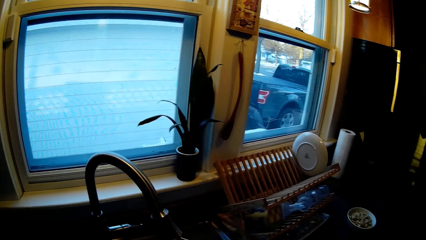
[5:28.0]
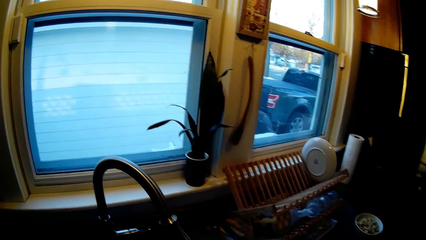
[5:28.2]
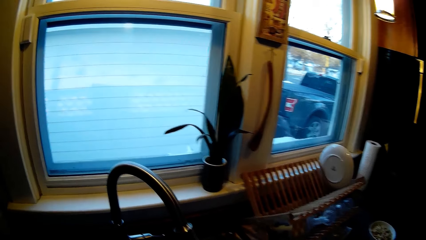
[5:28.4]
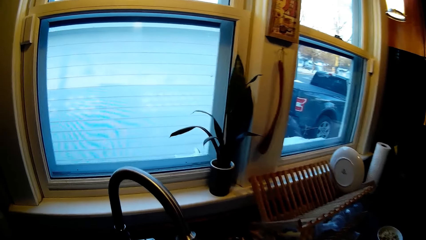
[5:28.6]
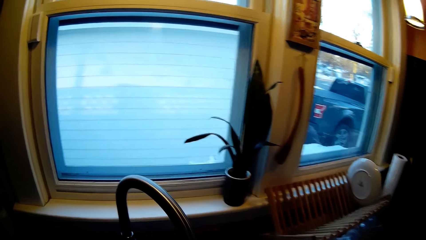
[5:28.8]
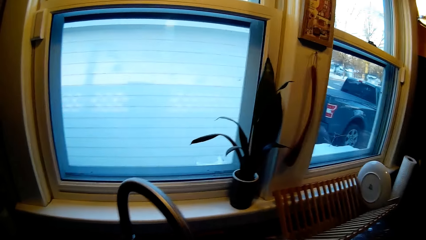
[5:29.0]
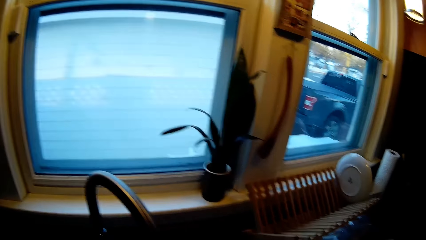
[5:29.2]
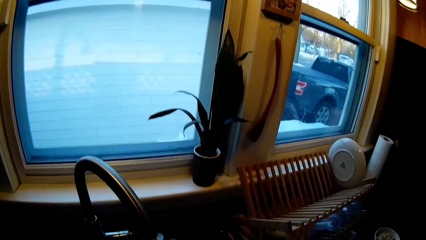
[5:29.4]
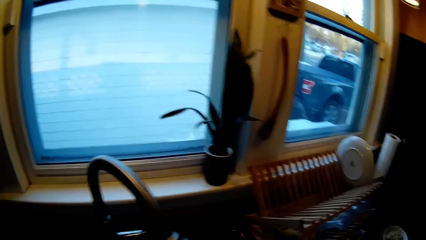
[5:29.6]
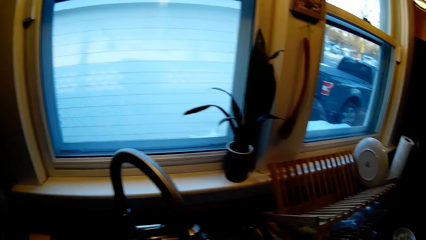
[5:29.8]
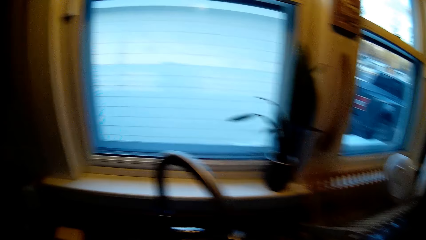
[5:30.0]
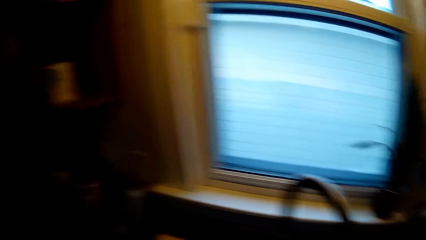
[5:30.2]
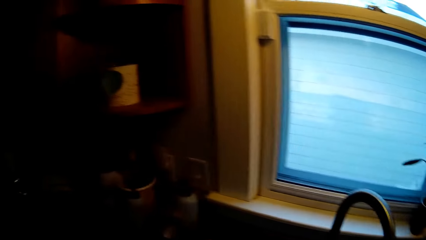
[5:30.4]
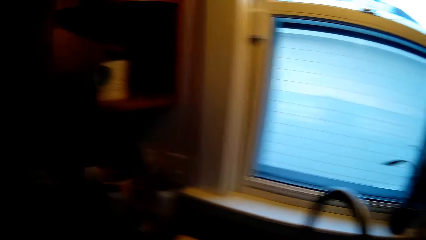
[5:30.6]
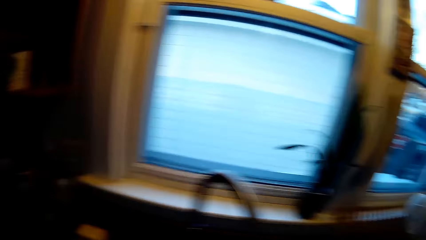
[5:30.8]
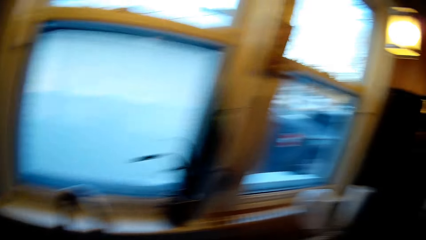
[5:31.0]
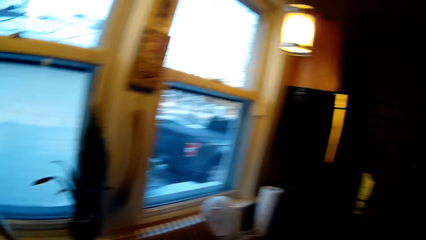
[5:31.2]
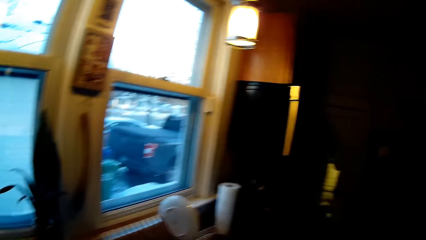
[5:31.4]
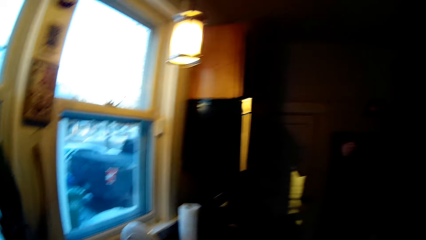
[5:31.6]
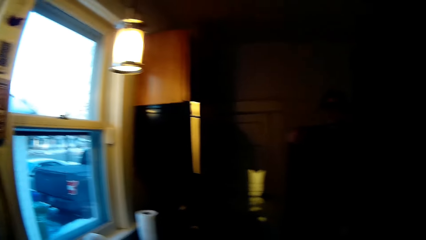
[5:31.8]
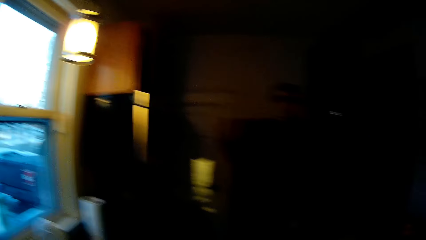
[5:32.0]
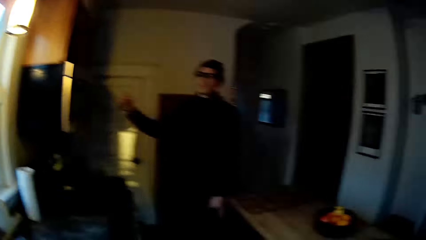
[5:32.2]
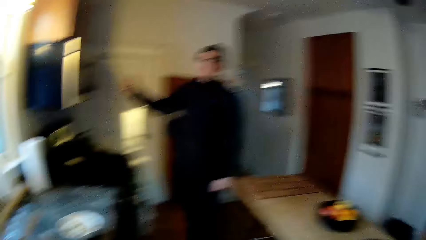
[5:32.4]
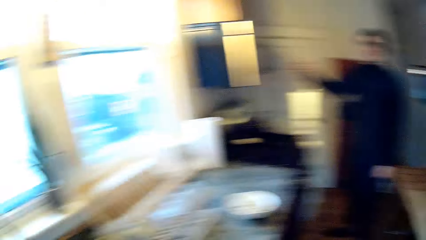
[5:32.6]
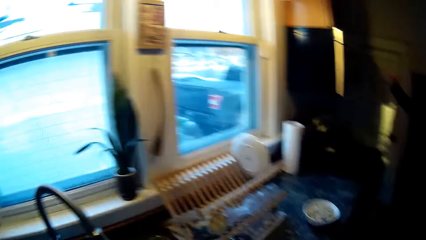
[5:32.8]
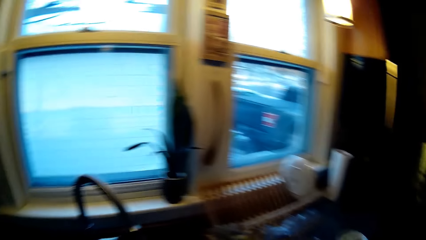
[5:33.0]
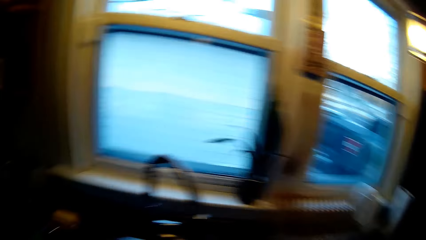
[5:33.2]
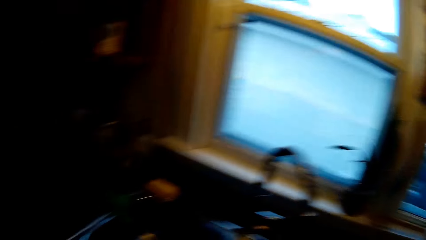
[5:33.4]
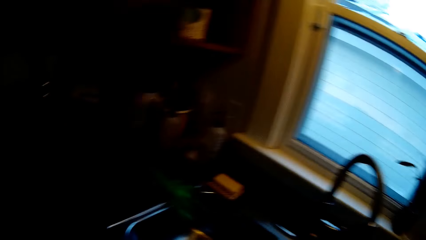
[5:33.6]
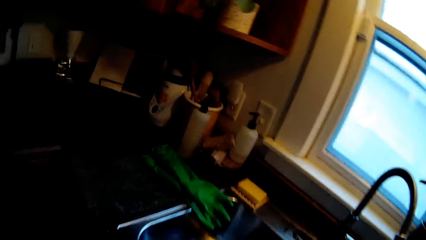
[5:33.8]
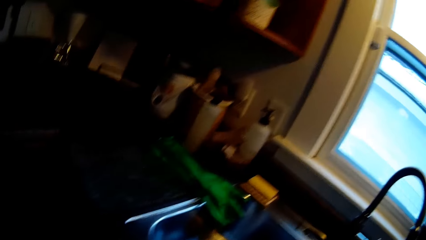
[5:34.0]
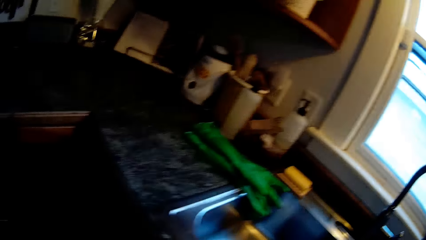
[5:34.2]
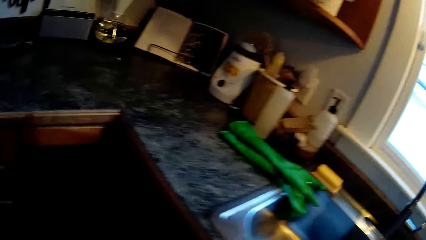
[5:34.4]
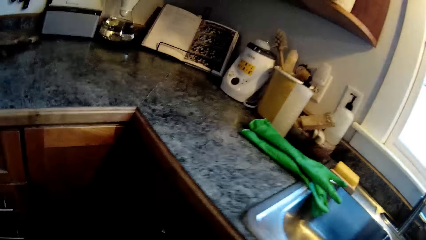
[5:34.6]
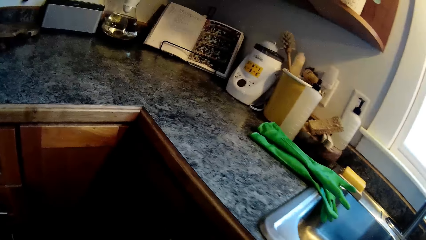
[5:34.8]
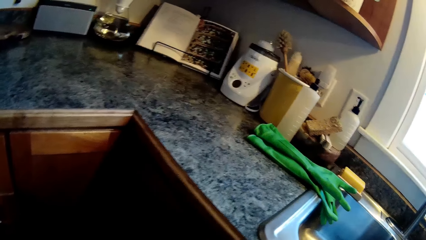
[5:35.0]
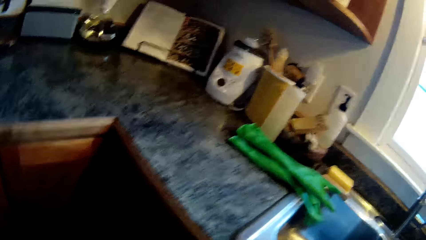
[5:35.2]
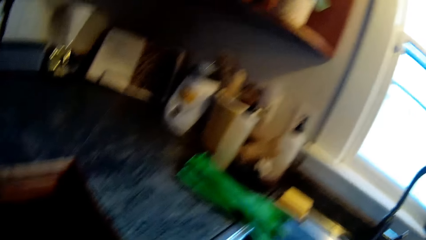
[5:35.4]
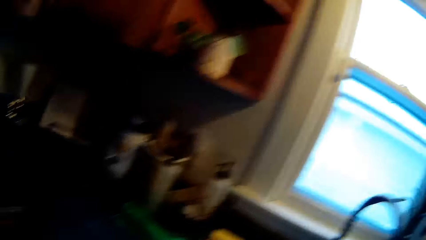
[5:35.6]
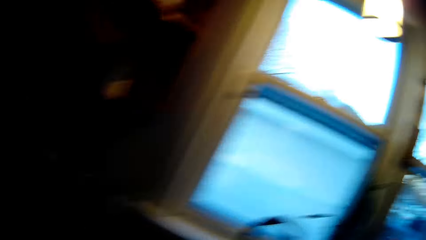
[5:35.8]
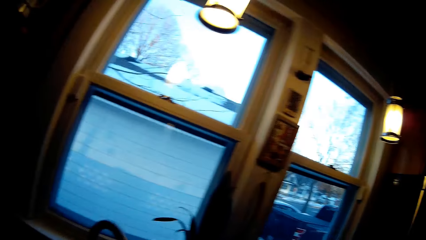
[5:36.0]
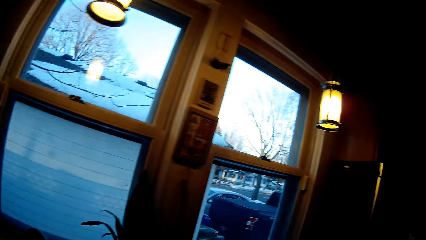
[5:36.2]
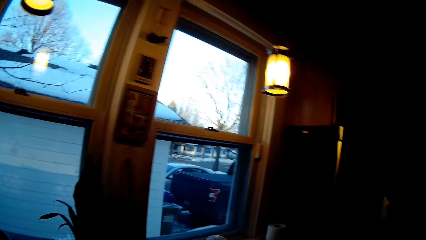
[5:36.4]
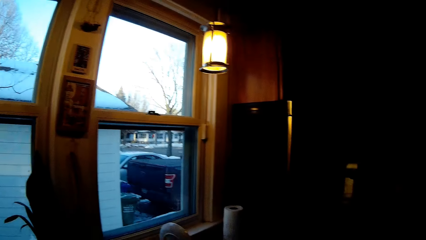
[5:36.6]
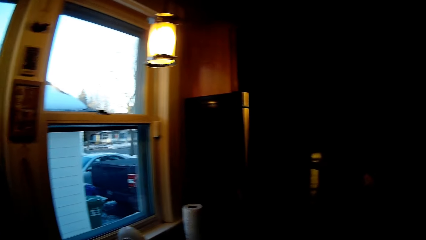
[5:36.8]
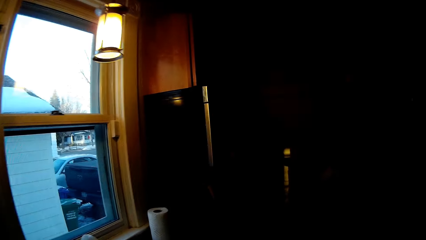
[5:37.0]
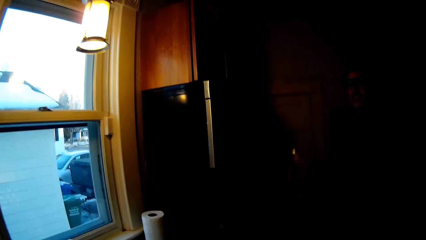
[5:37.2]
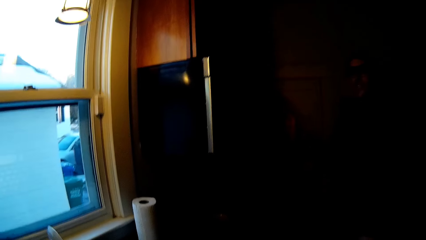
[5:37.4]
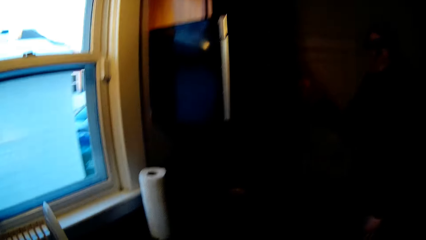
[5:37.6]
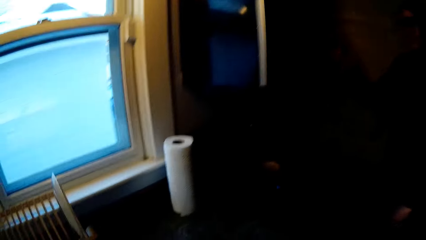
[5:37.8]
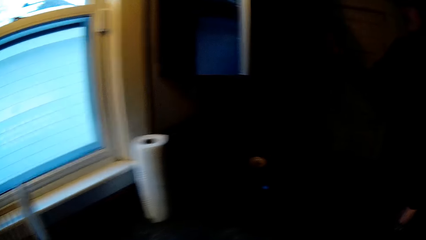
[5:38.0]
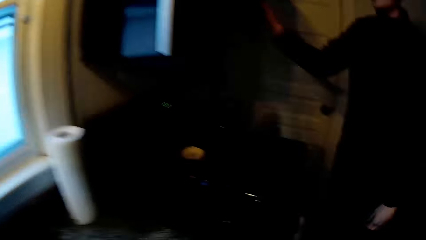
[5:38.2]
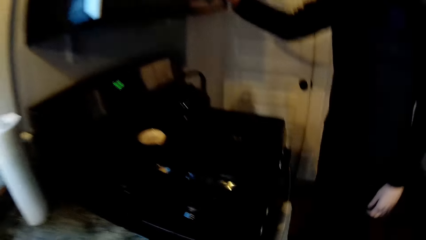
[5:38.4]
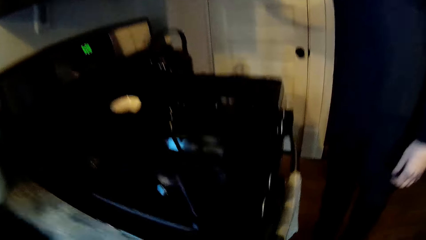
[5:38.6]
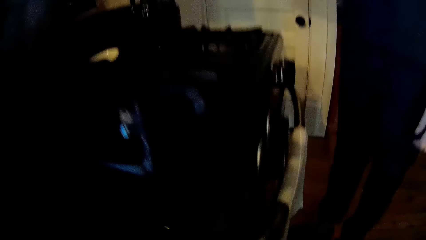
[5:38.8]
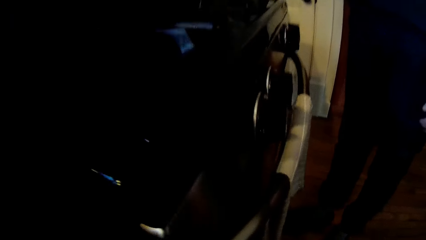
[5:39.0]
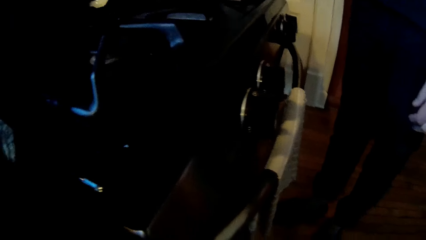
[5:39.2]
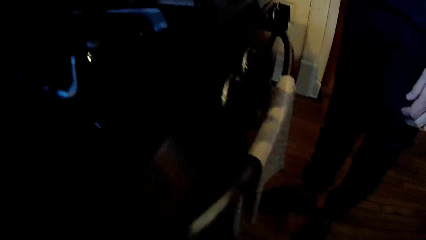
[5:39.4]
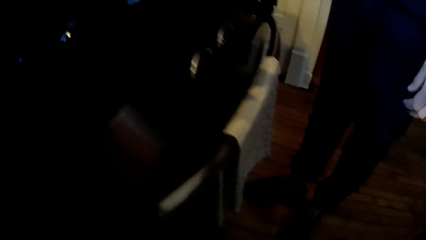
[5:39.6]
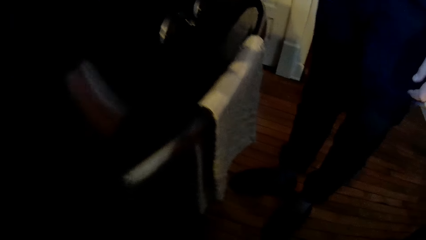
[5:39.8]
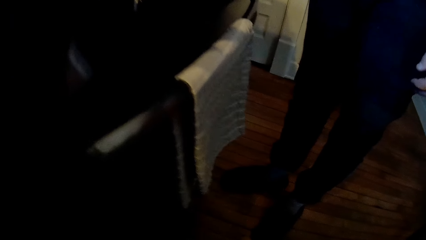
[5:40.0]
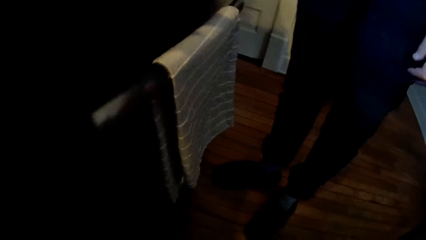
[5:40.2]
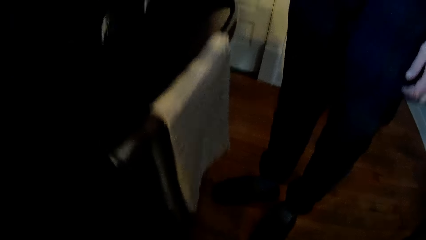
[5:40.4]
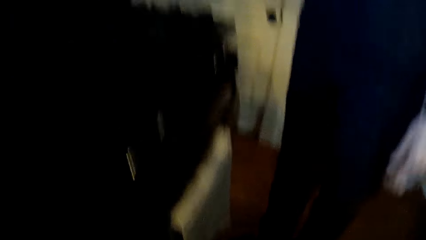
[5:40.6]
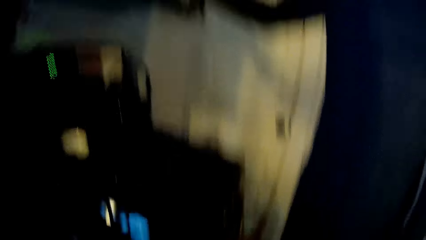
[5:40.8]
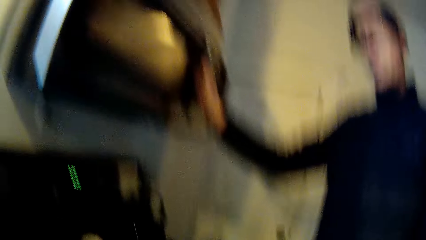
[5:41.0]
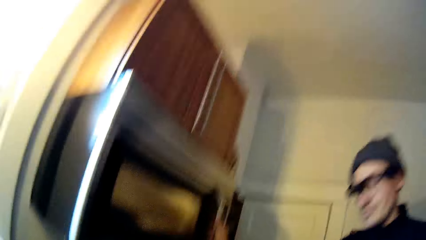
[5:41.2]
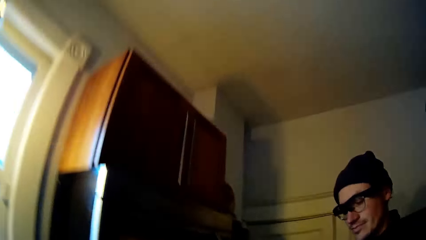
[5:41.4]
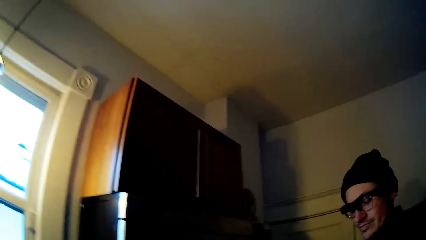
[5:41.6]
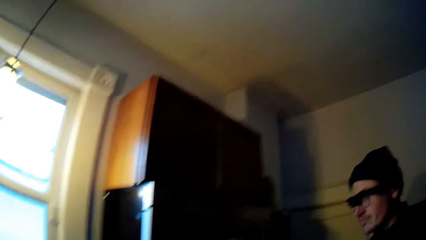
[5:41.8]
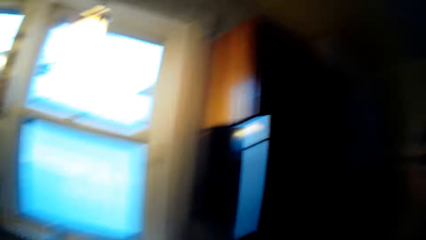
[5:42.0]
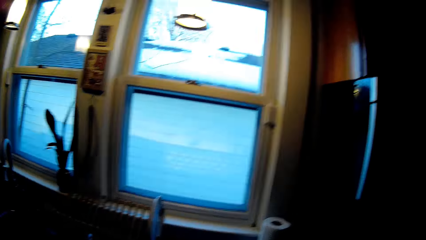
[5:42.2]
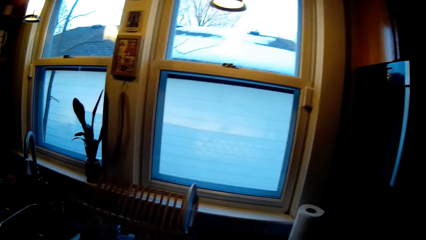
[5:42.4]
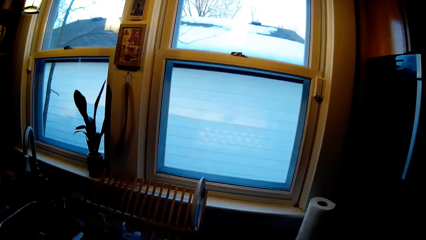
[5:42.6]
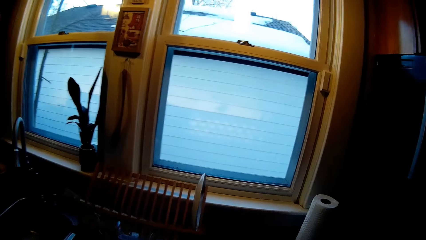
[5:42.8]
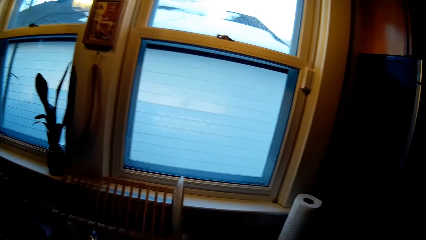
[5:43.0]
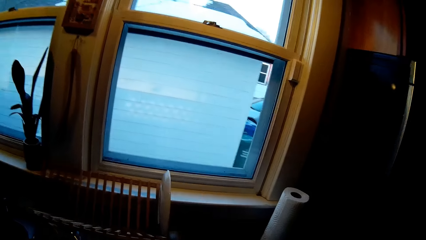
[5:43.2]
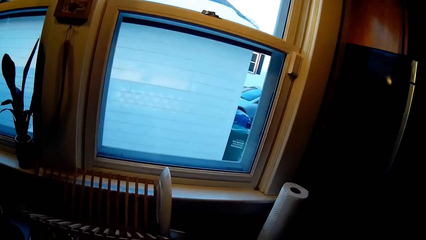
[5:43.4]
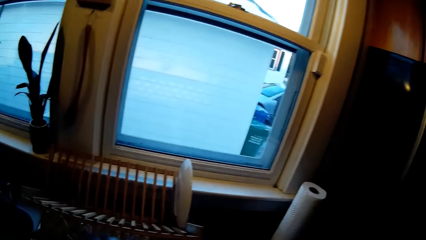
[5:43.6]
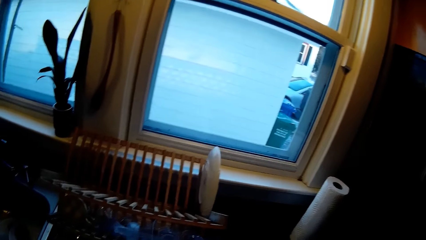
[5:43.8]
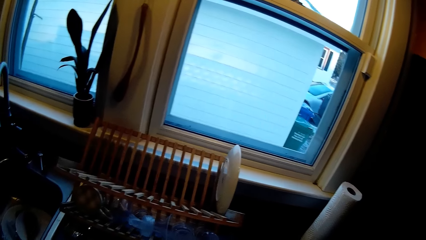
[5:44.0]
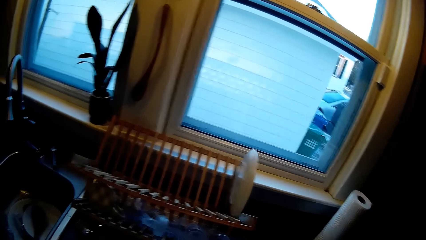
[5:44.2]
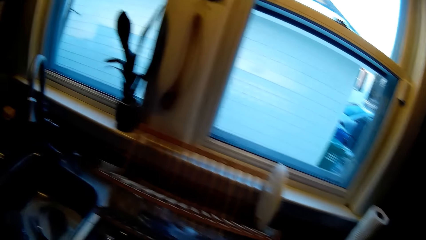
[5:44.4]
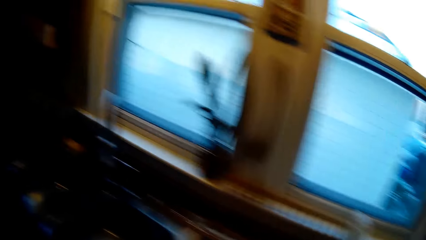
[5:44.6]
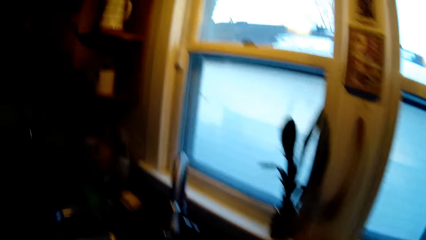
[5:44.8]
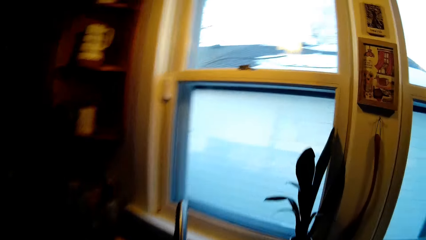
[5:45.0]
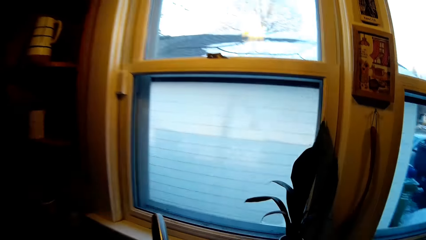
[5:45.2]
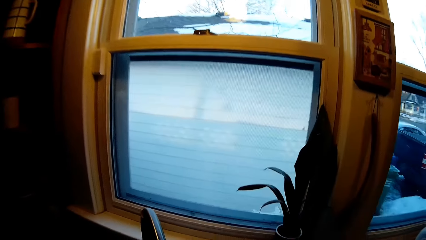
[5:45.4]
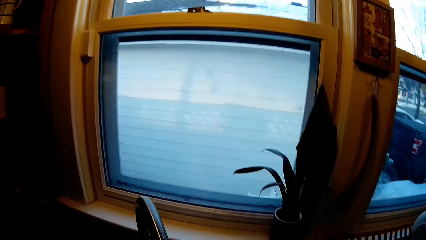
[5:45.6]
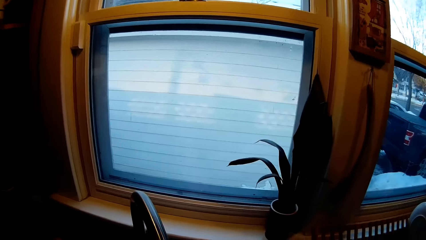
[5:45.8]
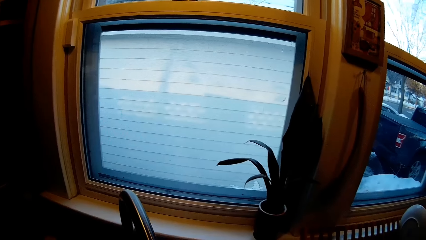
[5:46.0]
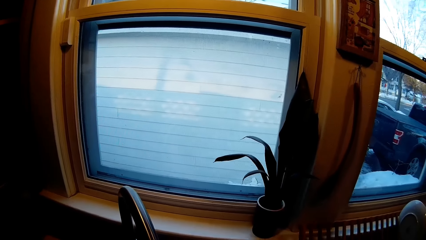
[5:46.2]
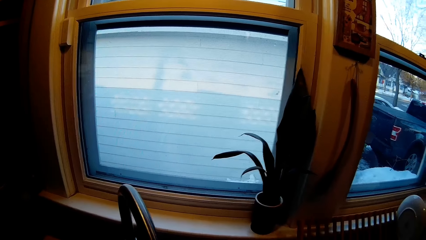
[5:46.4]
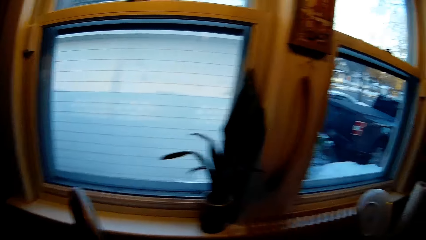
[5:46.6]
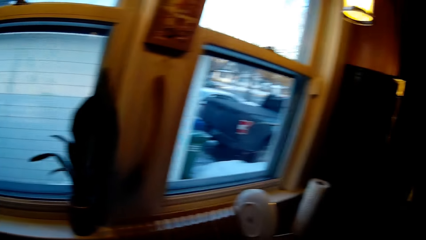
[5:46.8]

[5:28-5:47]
The camera wearer turns off the tap with her left hand. She does something. She converses with a man. She walks around the kitchen. The man touches a microwave with his right hand. The camera wearer converses with the man. She does something. She looks around the kitchen.
